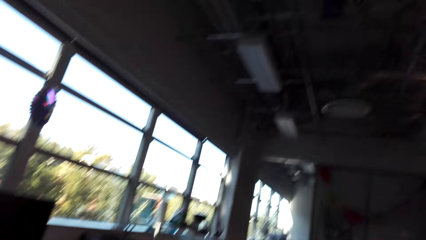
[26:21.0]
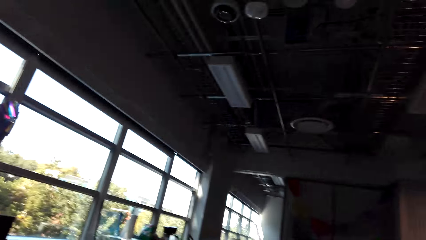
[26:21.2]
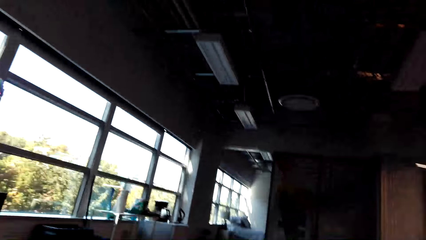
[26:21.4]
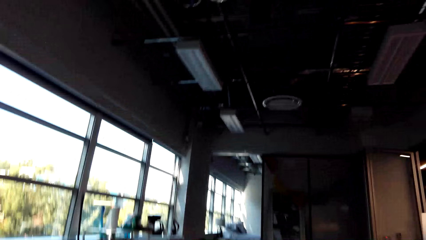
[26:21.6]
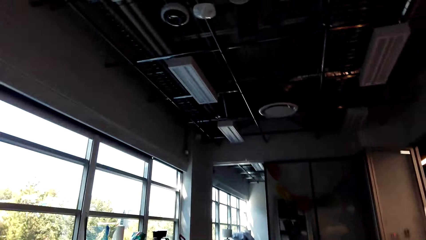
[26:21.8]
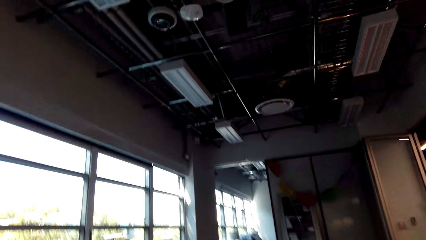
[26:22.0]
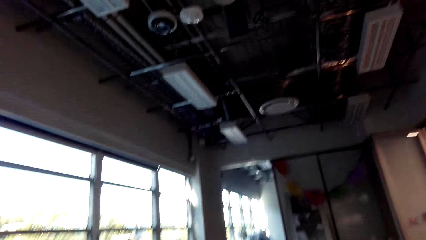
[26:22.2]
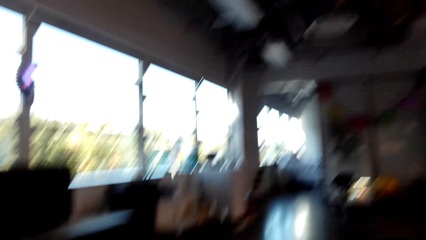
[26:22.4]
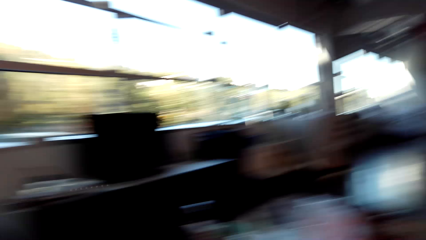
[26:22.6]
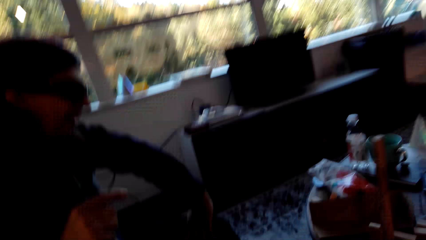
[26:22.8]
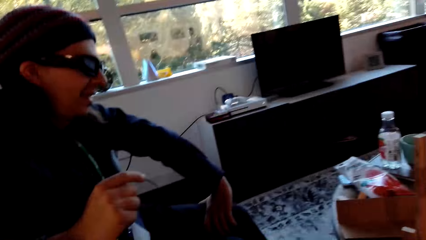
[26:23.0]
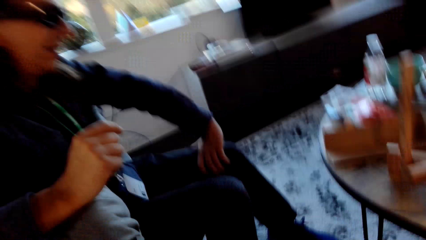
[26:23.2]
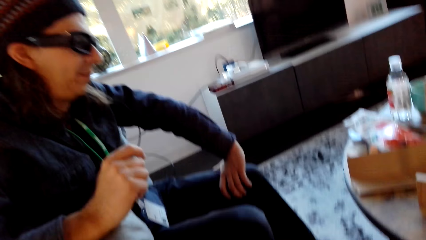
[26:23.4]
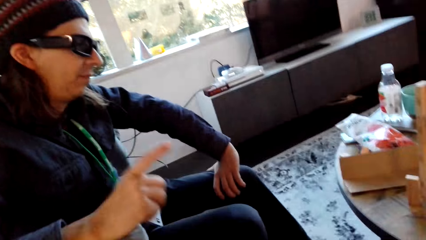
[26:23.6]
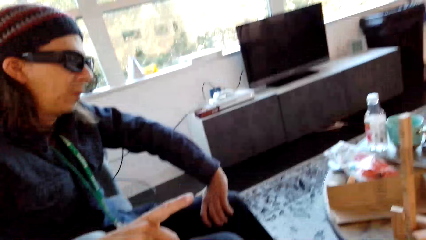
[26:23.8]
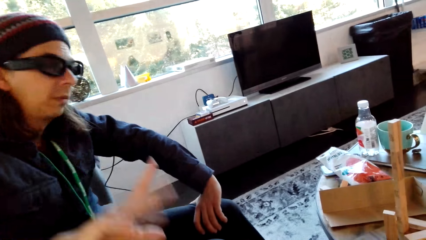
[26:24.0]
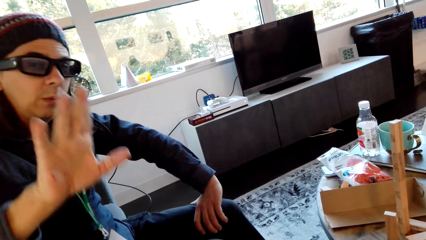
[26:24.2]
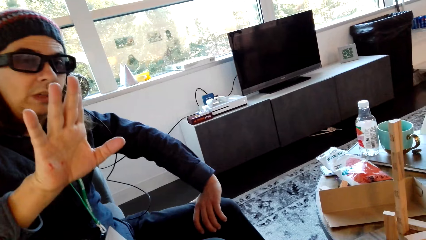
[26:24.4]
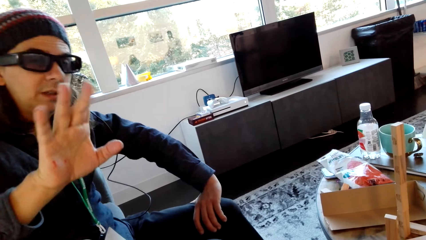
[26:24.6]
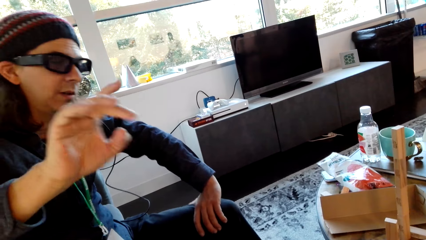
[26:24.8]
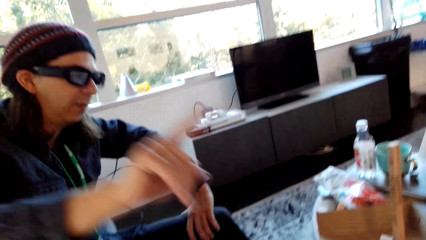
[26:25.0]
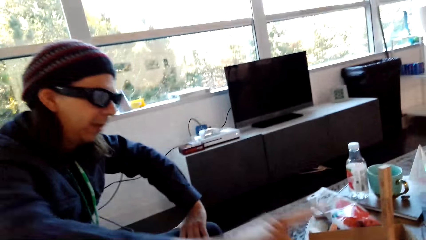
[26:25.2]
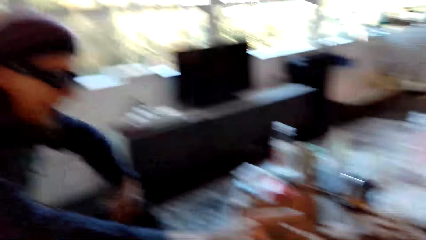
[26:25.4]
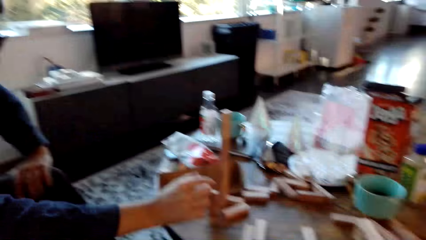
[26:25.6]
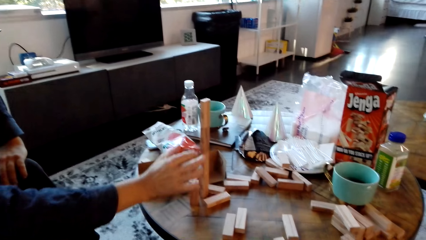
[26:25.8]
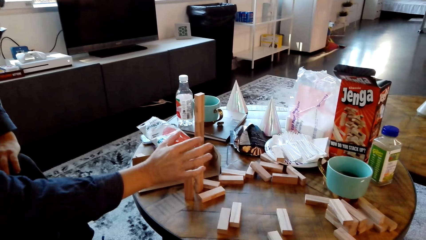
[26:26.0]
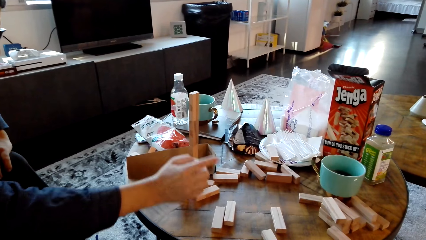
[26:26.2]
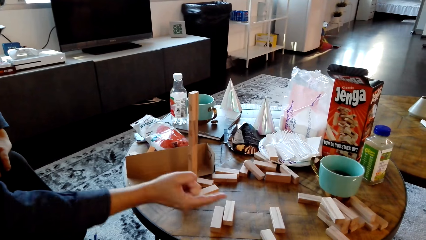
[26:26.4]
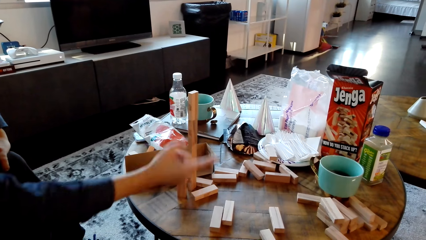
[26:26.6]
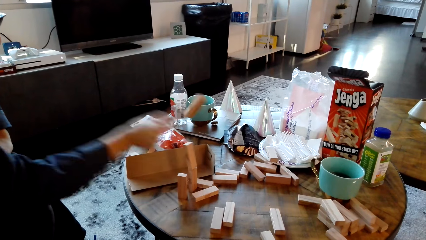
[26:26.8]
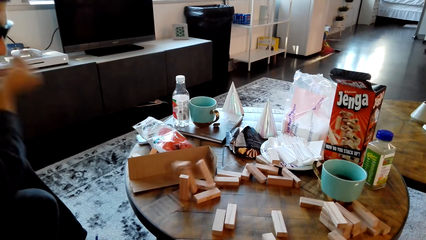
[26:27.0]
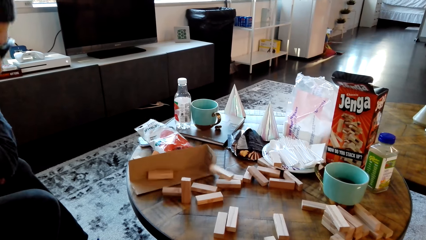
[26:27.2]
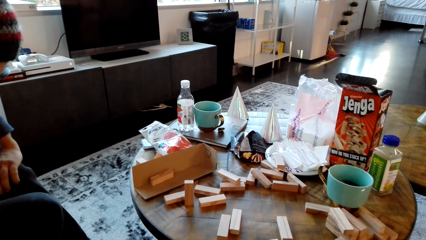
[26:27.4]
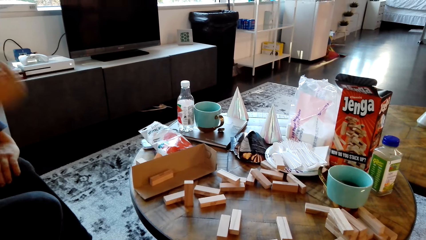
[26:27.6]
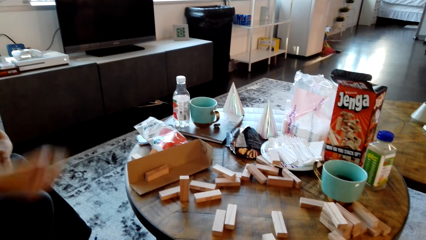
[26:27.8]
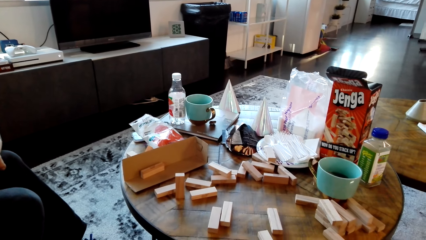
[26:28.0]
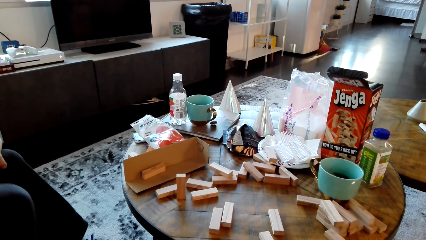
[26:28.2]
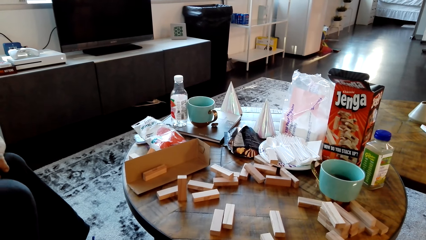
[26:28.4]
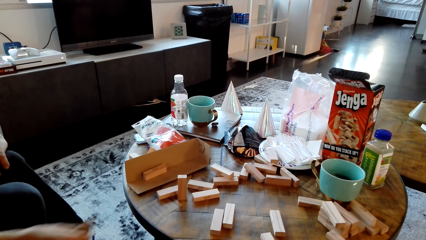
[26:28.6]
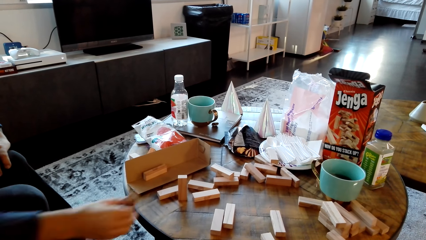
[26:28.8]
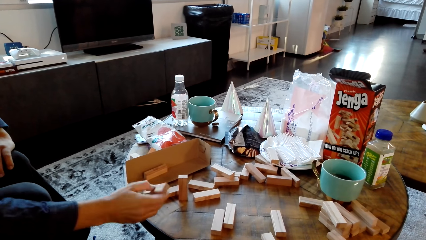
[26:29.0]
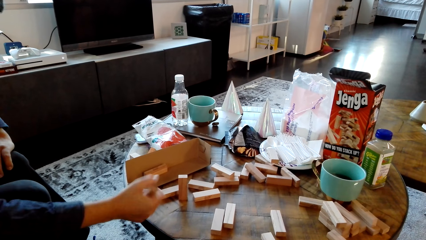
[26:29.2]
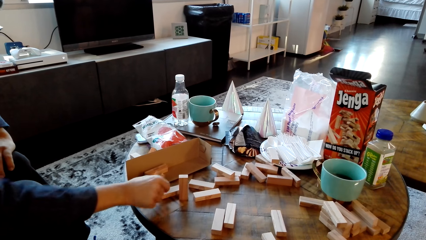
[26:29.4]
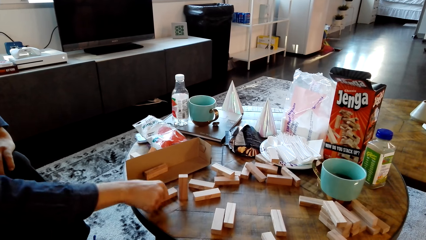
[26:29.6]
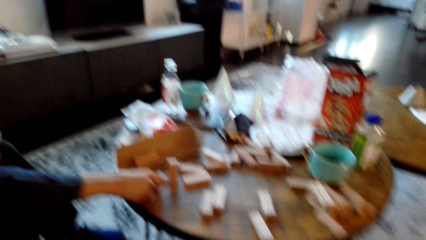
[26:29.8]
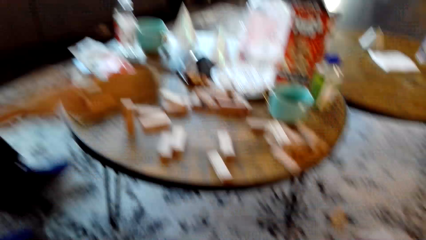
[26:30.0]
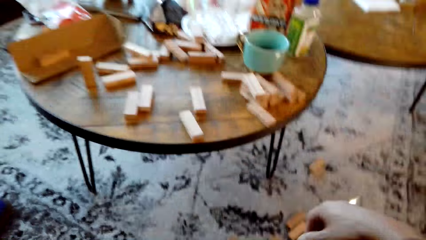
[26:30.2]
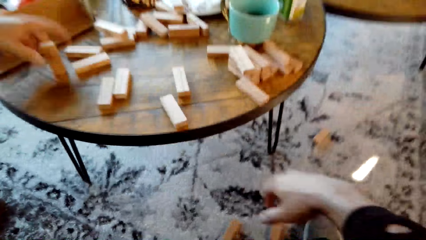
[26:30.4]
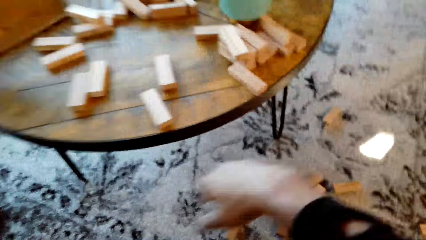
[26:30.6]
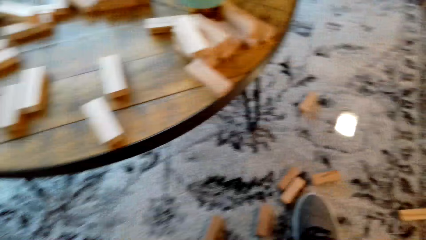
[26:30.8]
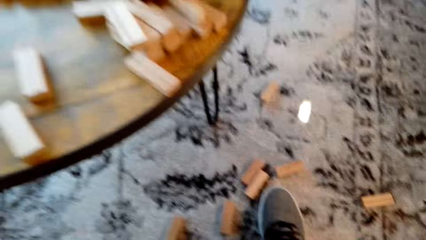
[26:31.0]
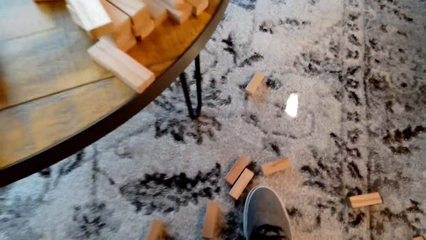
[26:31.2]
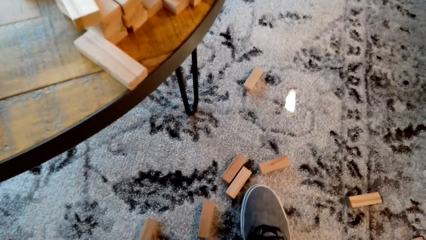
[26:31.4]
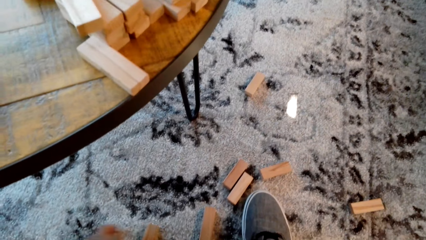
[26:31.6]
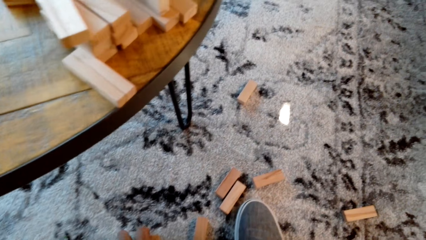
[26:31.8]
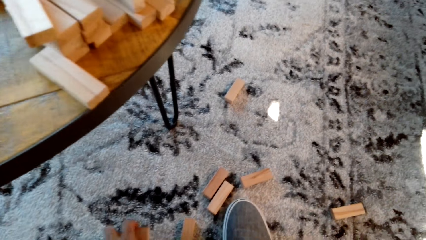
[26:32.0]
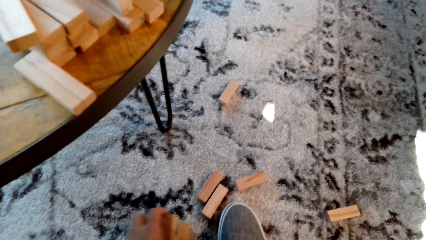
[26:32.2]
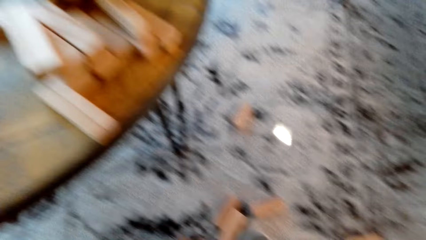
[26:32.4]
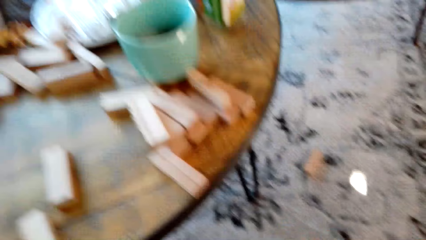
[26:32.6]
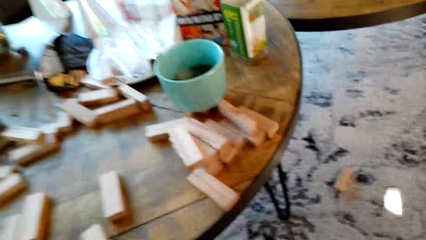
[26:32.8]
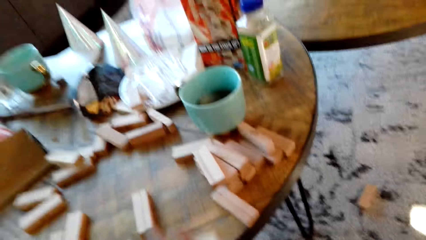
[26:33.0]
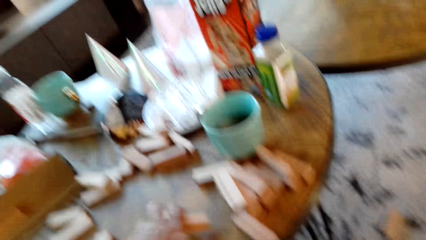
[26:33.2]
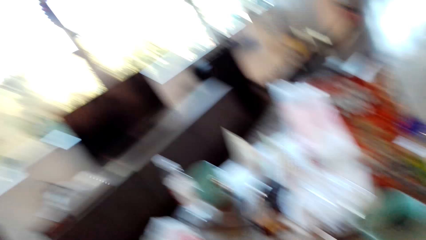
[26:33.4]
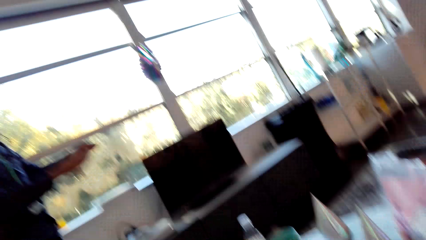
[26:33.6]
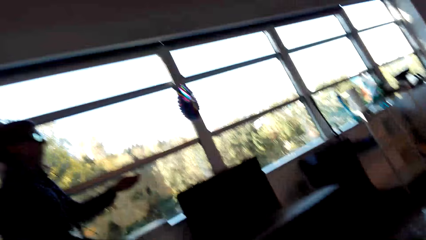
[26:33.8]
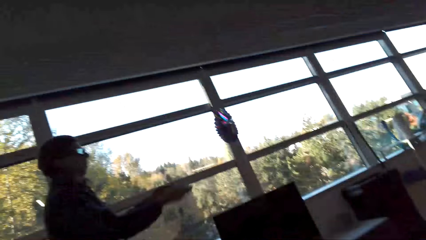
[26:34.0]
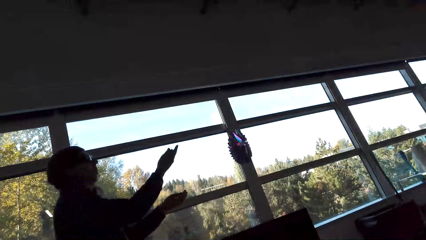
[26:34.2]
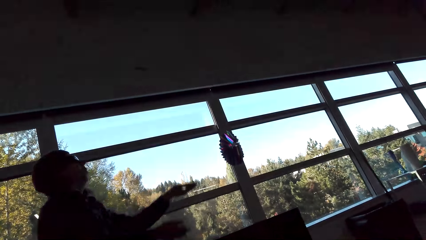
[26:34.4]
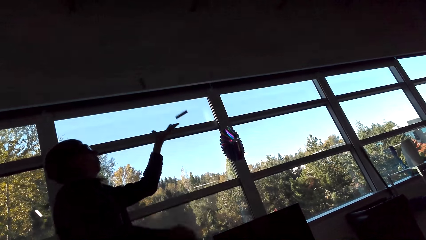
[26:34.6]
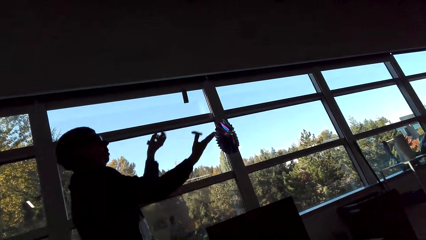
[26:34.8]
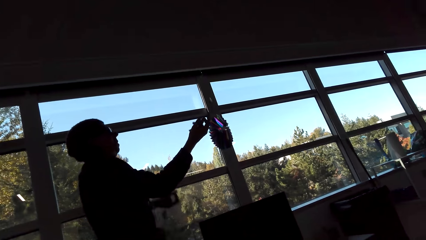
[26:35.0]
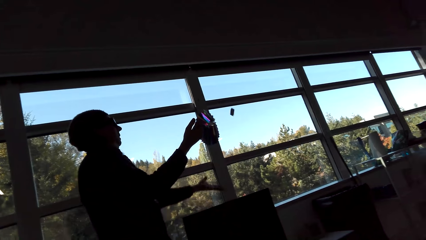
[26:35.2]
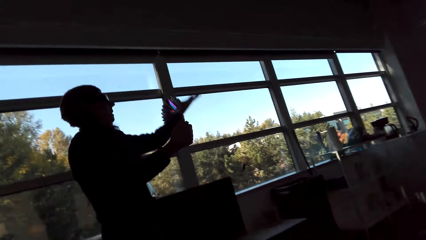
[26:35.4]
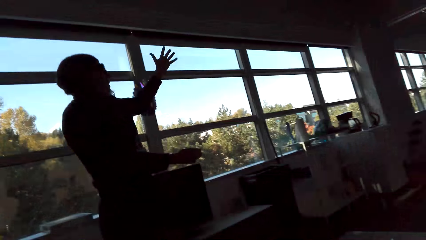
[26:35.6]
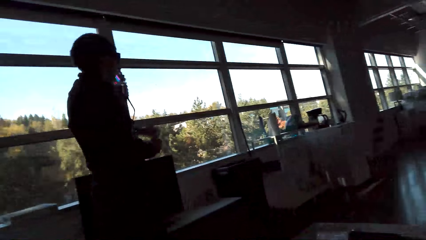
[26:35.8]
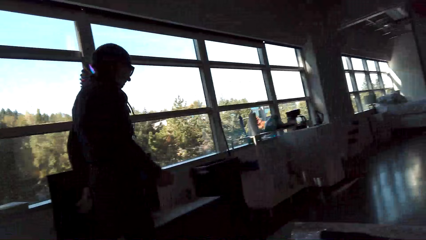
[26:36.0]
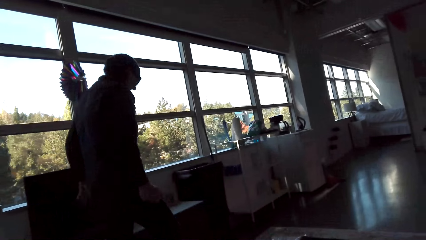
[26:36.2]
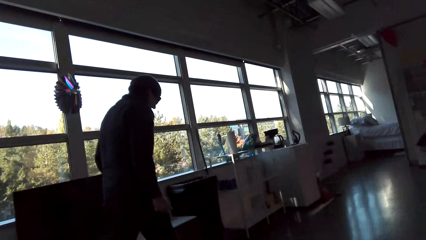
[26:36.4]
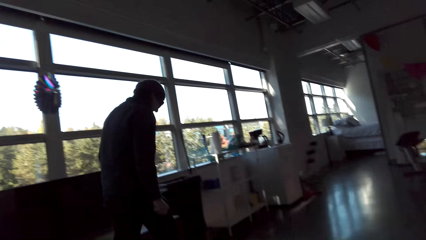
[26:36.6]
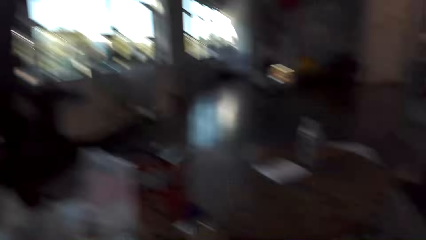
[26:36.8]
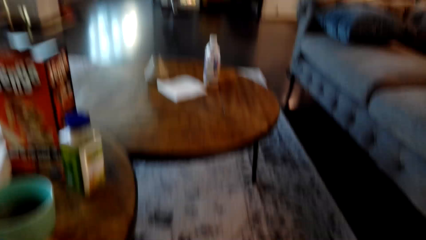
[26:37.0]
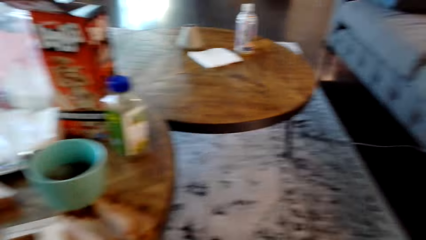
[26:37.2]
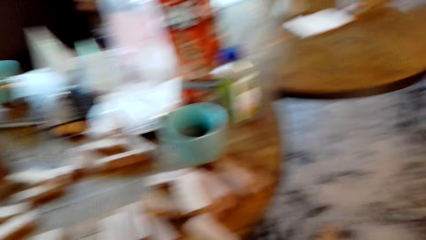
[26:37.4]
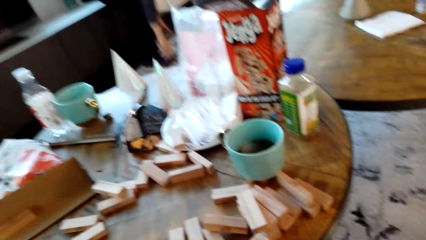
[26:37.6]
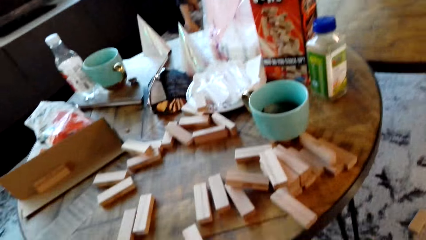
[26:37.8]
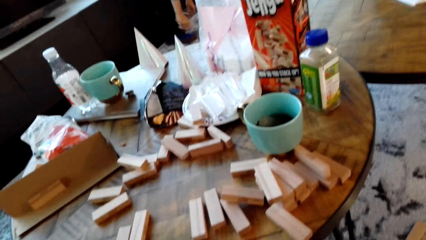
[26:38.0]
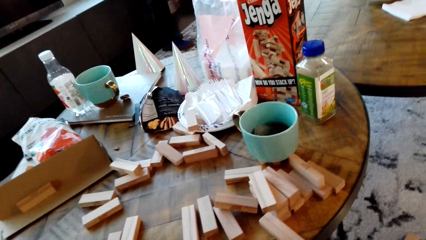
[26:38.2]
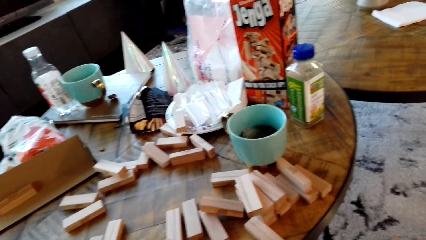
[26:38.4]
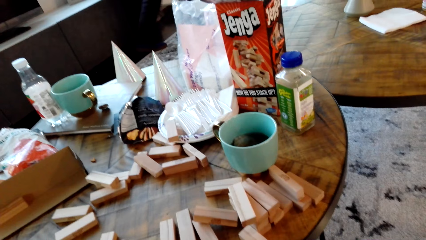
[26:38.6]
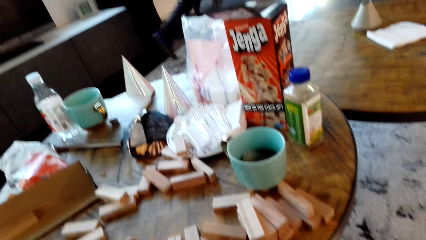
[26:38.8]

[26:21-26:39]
The camera wearer looks around. A man lifts up hands, touches pieces of wood on the table and throws up pieces of wood.
